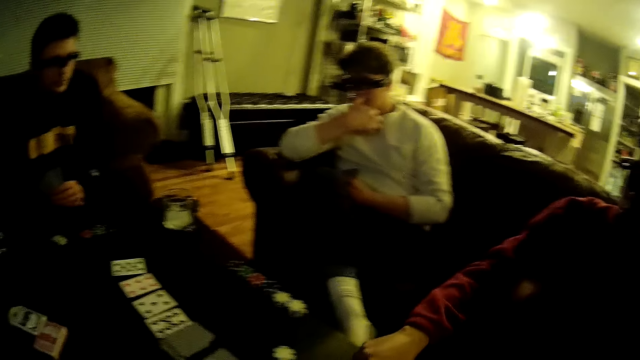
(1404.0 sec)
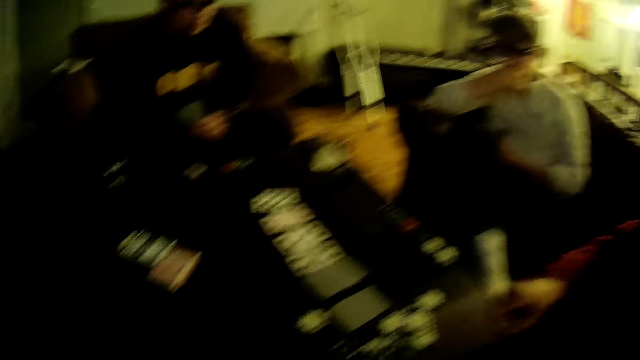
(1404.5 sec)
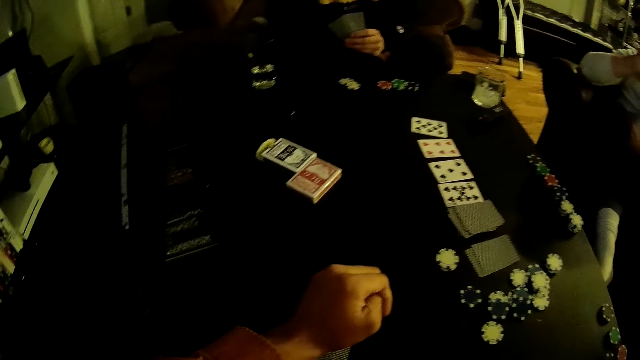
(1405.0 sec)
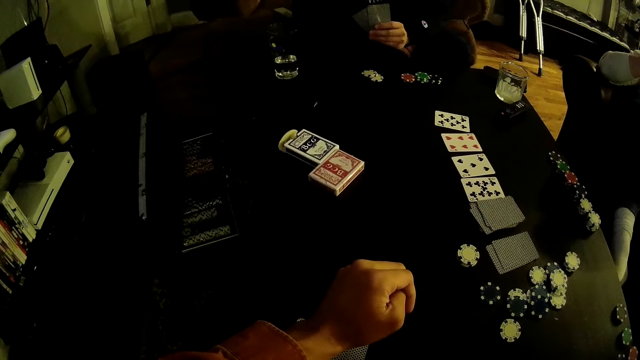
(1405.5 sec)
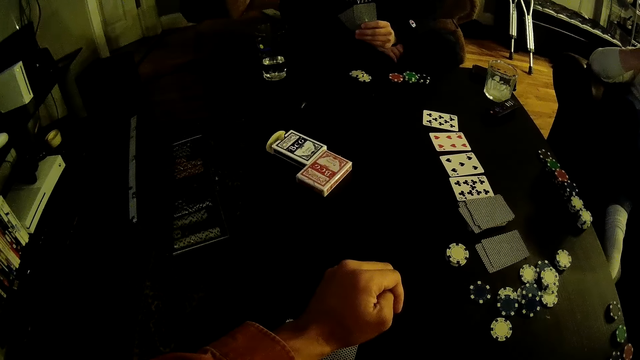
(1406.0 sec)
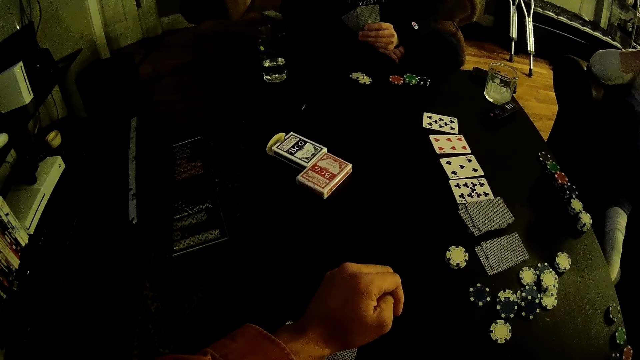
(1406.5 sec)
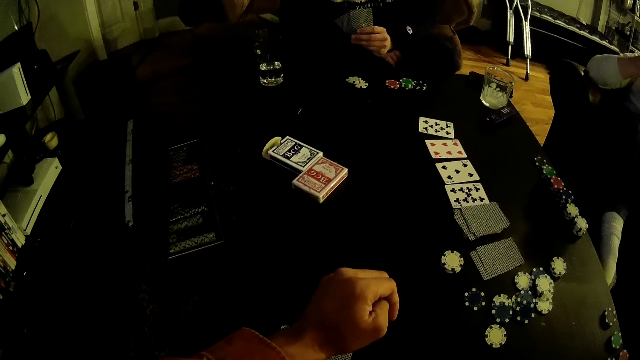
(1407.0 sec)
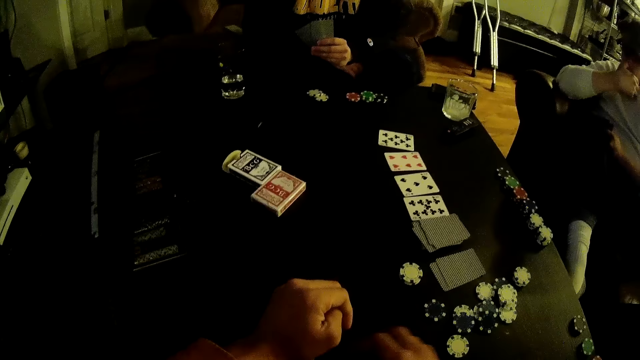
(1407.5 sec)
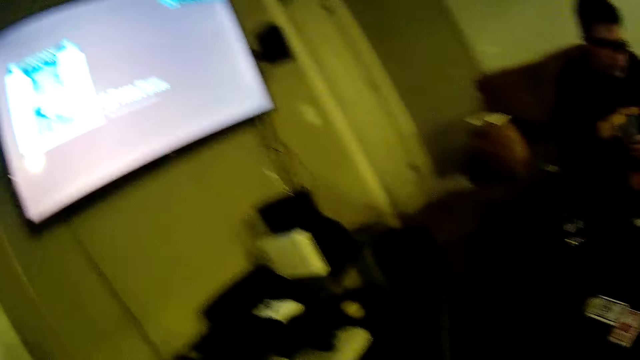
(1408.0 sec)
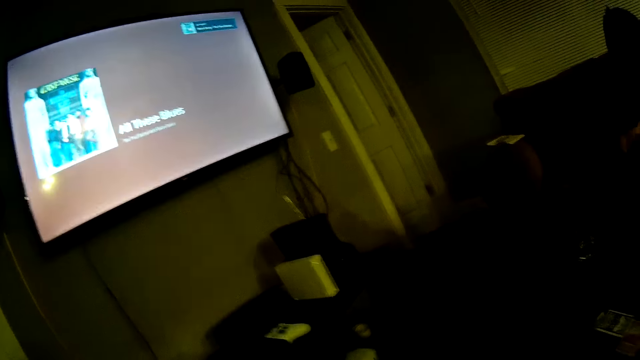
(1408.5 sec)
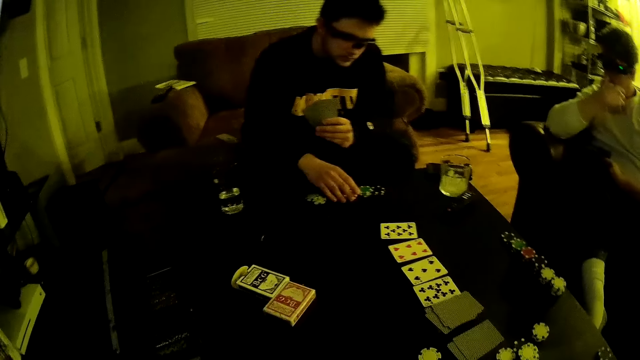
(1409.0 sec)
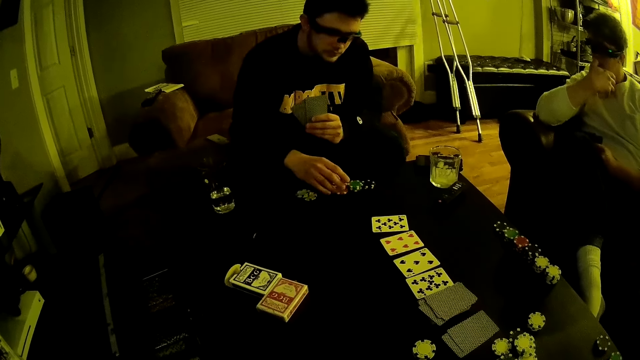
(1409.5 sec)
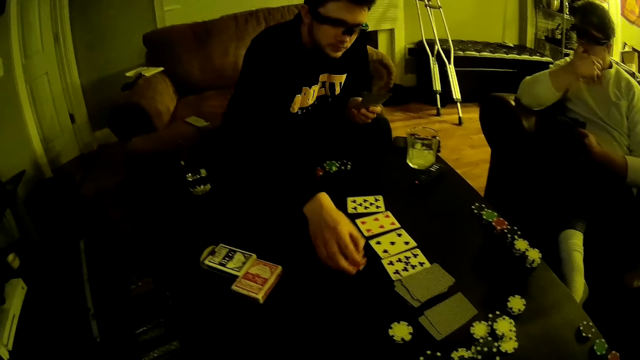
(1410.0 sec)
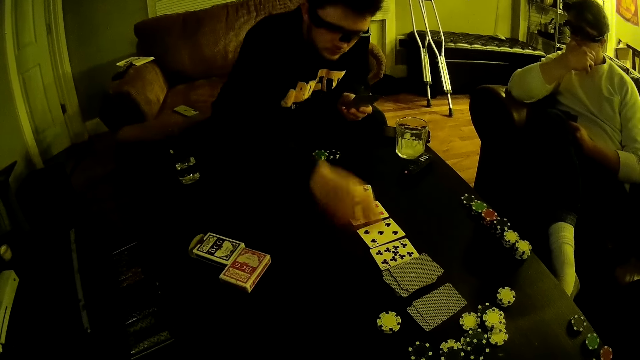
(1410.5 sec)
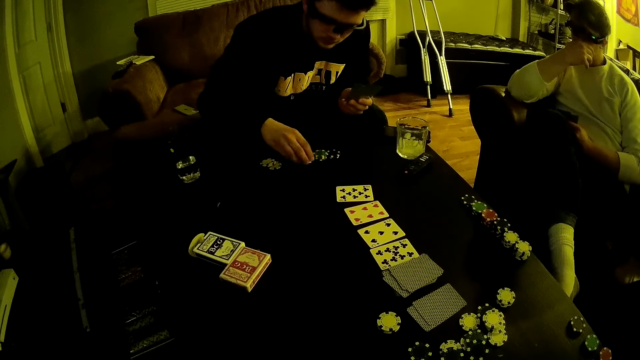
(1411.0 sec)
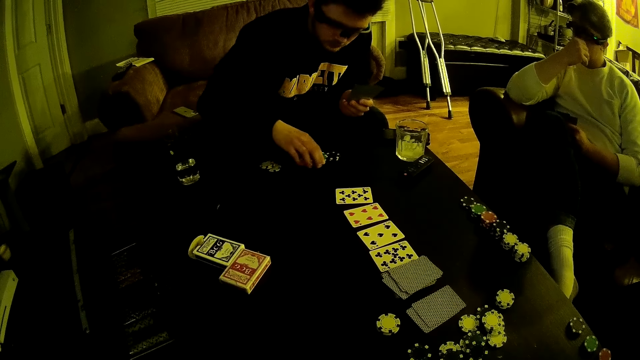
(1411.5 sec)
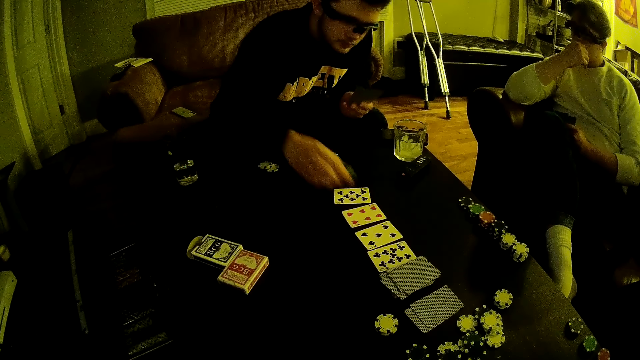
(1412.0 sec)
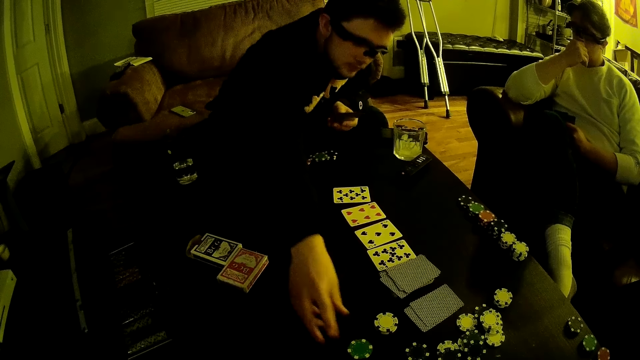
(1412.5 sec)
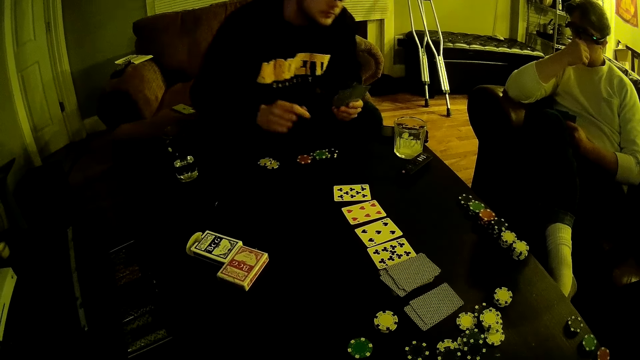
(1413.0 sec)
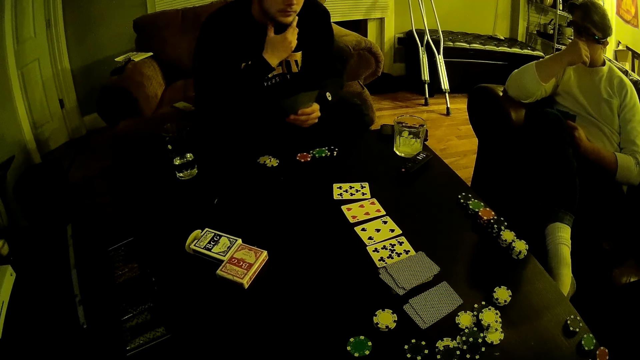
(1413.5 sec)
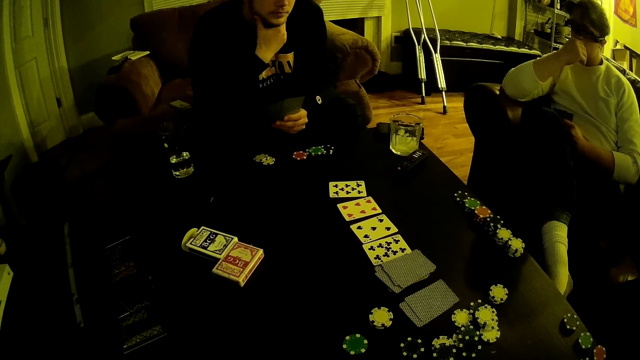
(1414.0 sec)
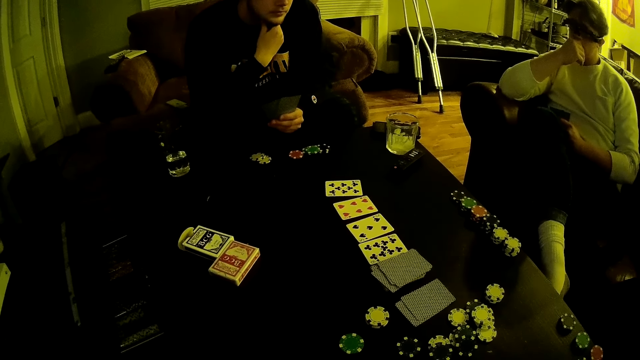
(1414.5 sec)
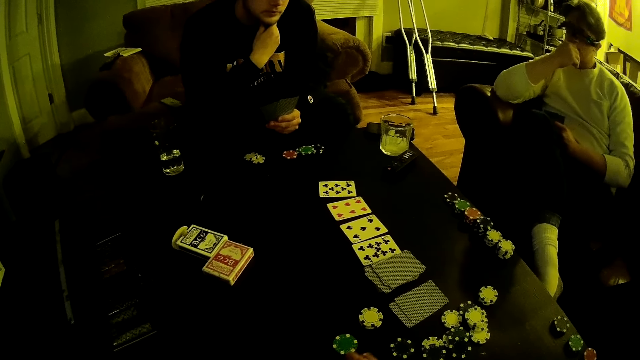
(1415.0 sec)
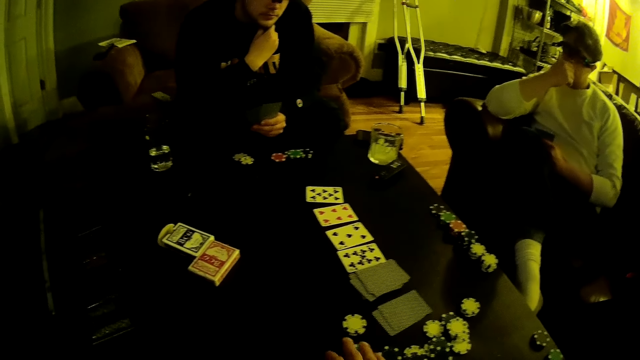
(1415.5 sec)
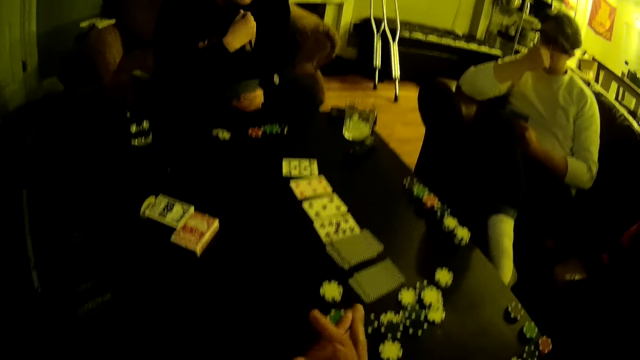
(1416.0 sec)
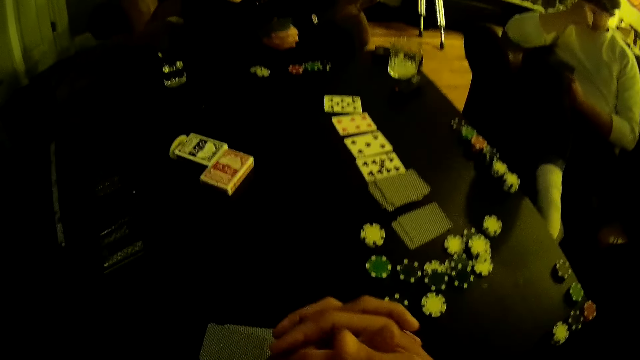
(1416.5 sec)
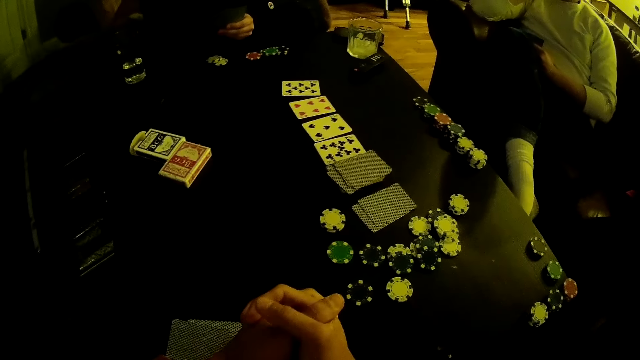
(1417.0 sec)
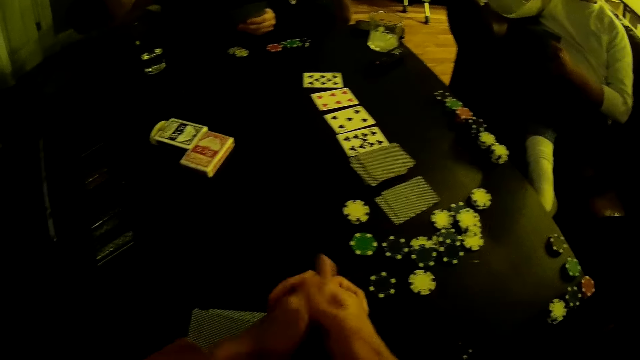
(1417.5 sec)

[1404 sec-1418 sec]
The second man tosses a poker chip on the table with his right hand. The camera wearer sits across the third man. He tosses a poker chip on the table with his right hand. The first man touches his chin. The third man touches the poker dice on the table and moves the poker dice on the table. The third man picks a poker chip from the table with his right hand and drops the poker chip in his right hand on the table. The third man touches his chin. The camera wearer moves the poker chips on the table with his right hand. He folds his hands.

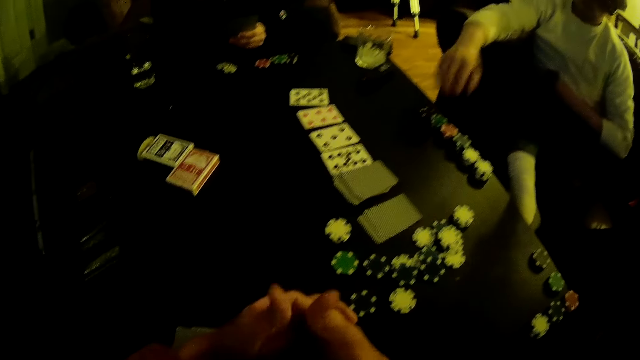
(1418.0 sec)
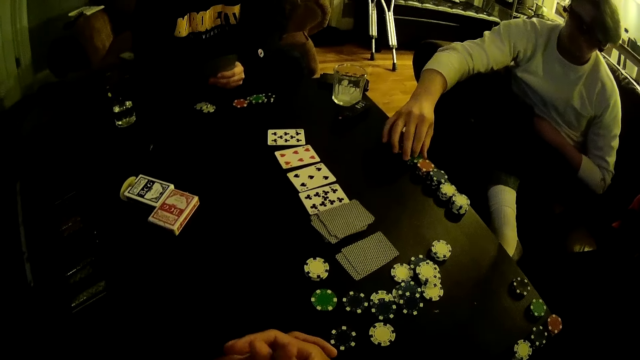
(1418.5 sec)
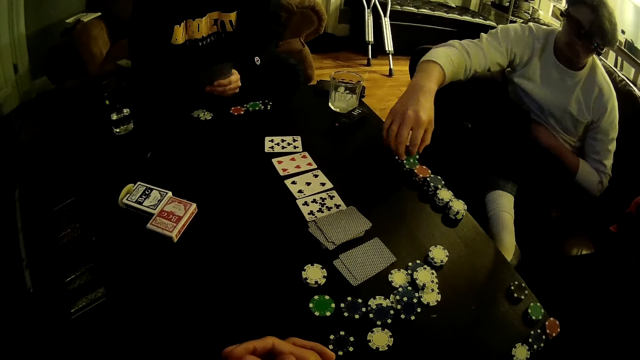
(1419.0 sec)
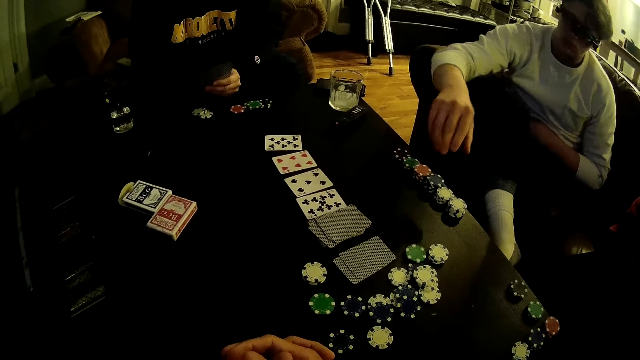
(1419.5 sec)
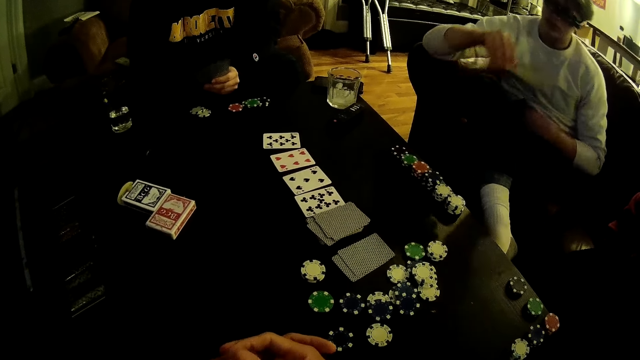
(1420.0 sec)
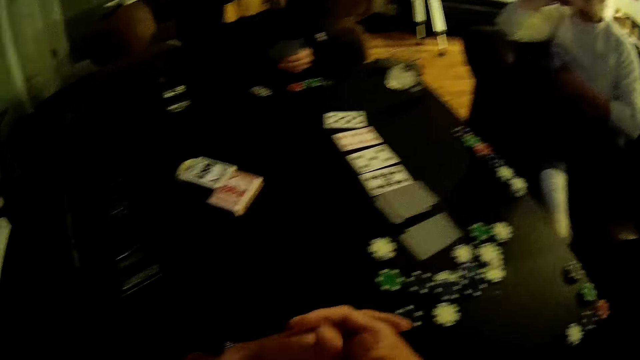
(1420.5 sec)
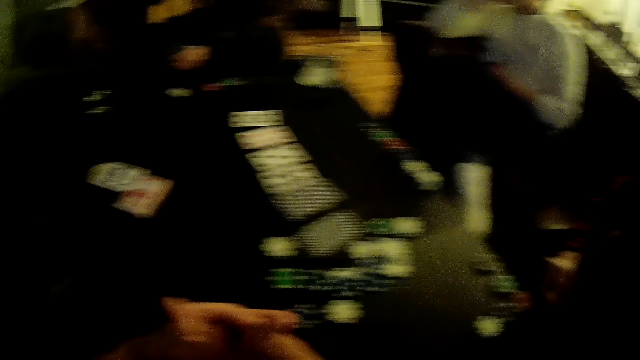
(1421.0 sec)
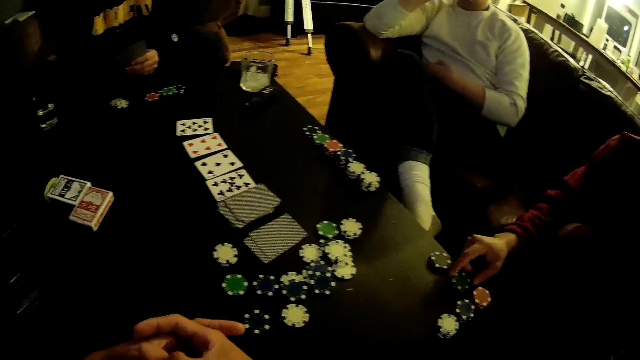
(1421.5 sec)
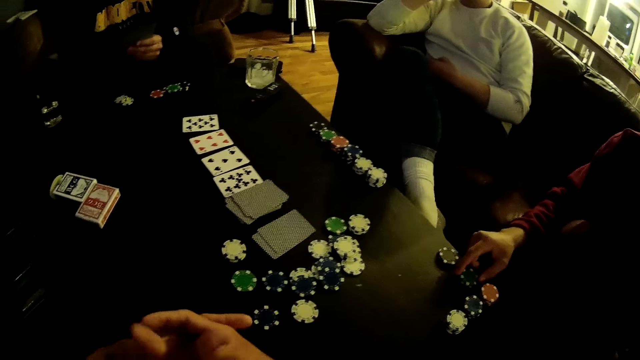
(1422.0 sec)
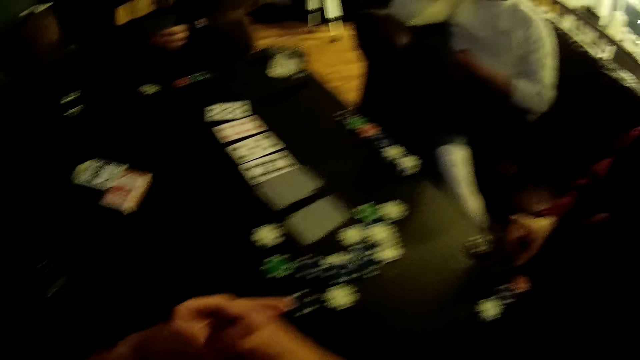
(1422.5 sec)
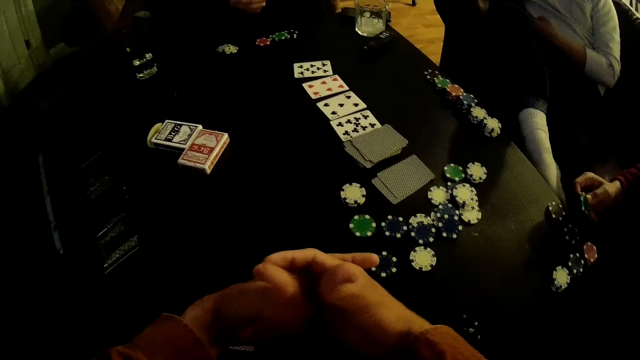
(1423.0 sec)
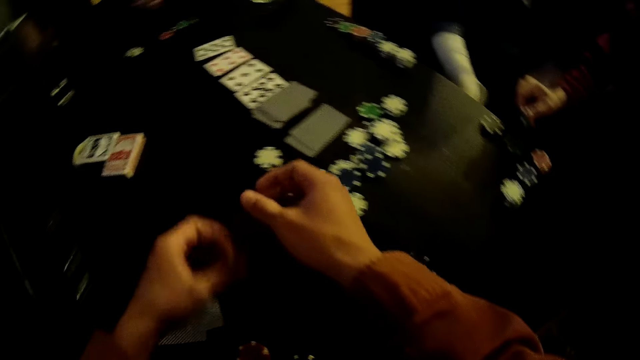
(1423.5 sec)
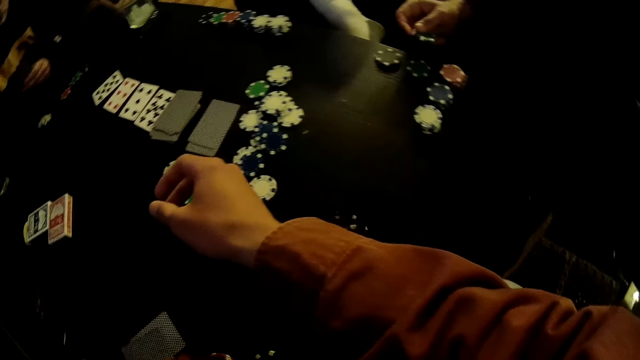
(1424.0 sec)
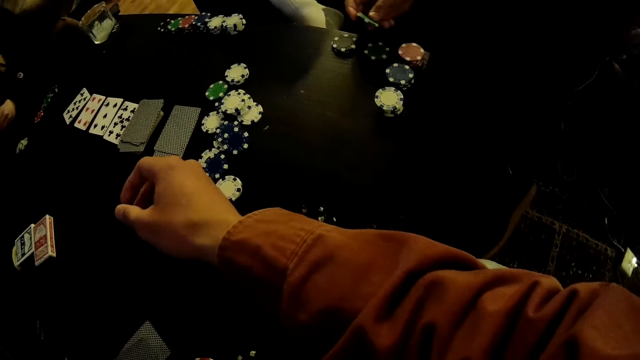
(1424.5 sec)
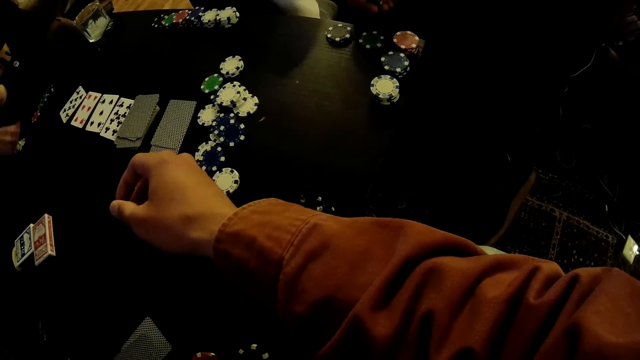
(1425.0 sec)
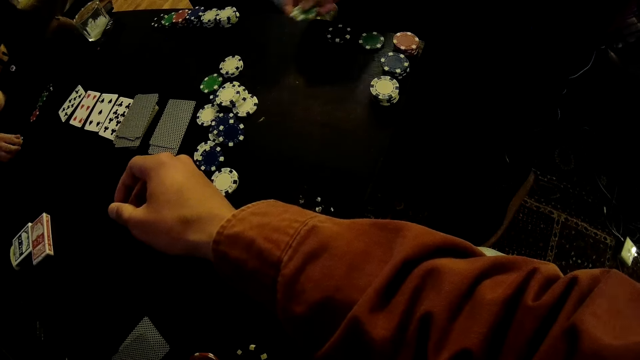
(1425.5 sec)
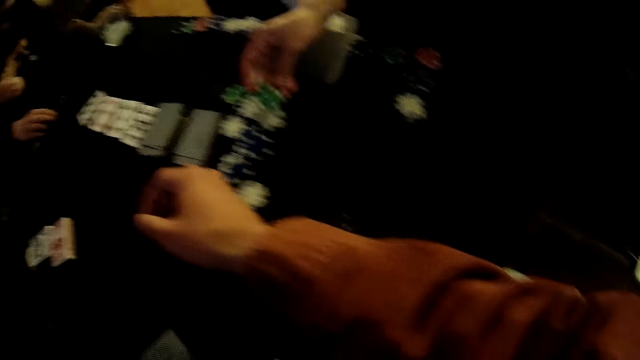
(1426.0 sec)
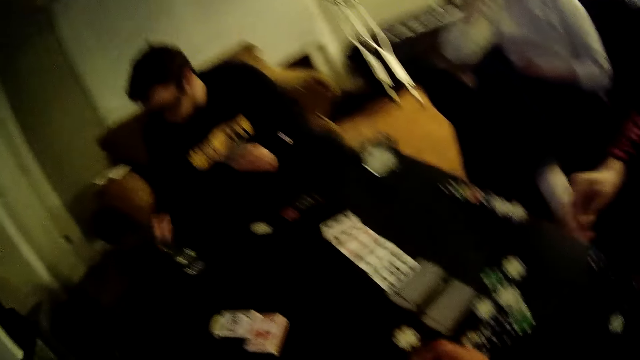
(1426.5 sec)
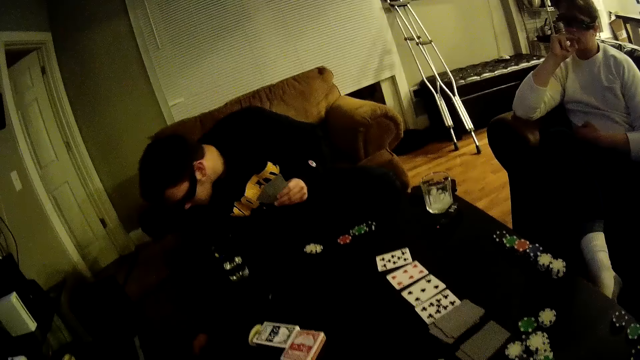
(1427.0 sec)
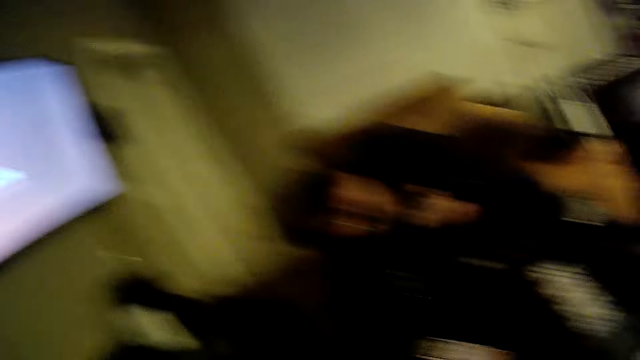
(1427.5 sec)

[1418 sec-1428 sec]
The first man picks a poker chip from the table with his right hand and throws the poker chip in his right hand on the table. The camera wearer puts his hands together. The second man picks a poker chip from the table with his right hand. The camera wearer stretches his hand. The third man picks the dice on the table. The second man drops the poker chip in his right hand on the table. The third man picks a poker dice on the floor. The first man touches his face.
